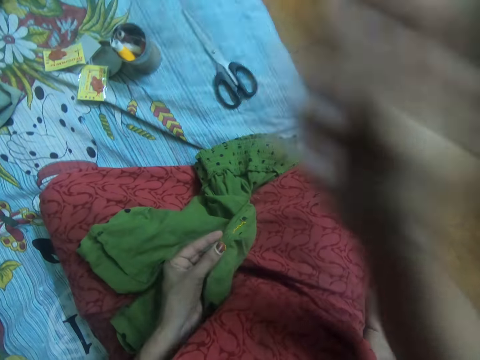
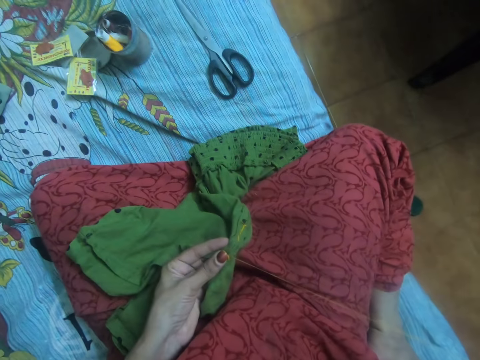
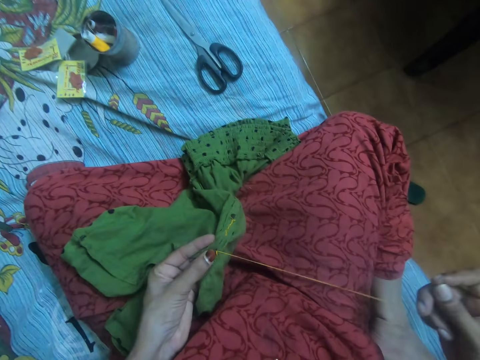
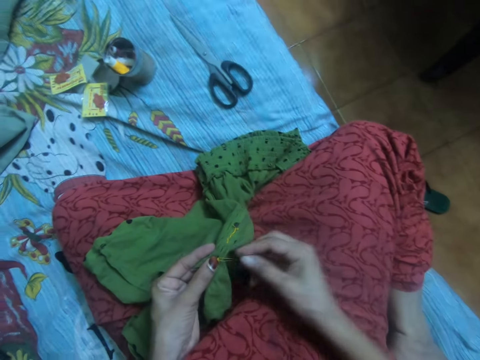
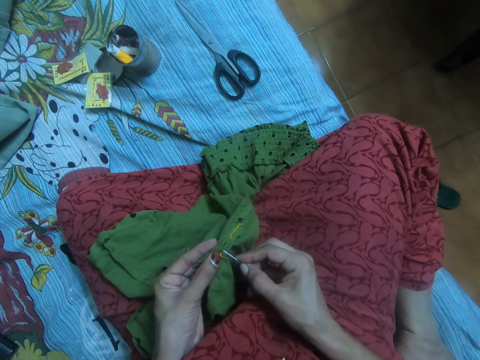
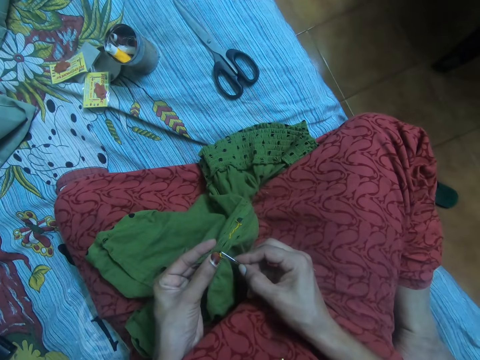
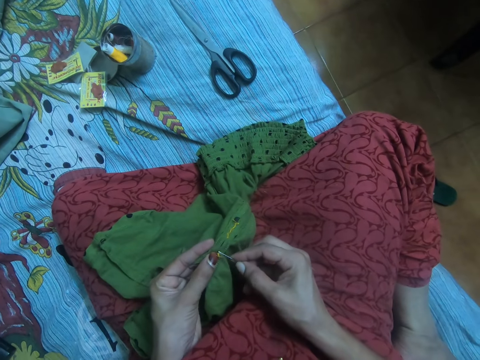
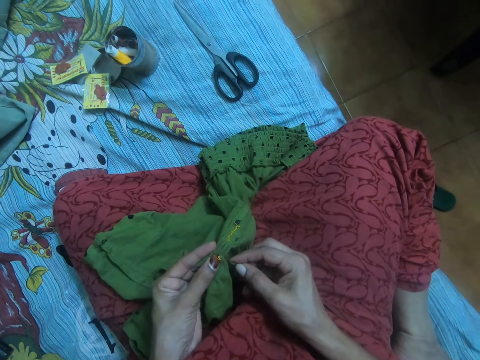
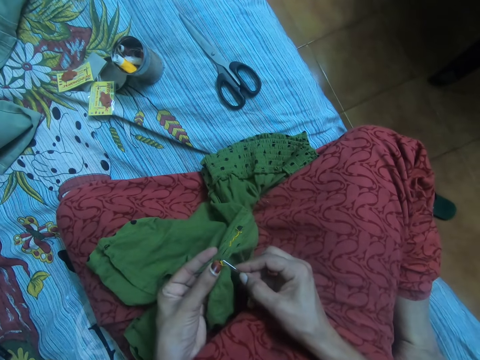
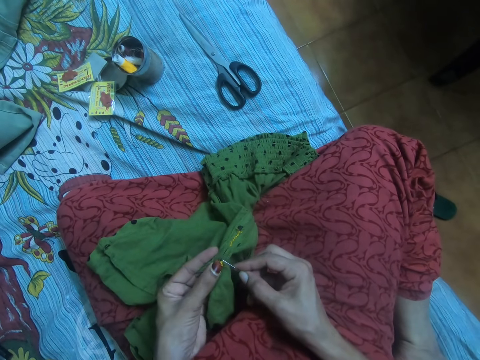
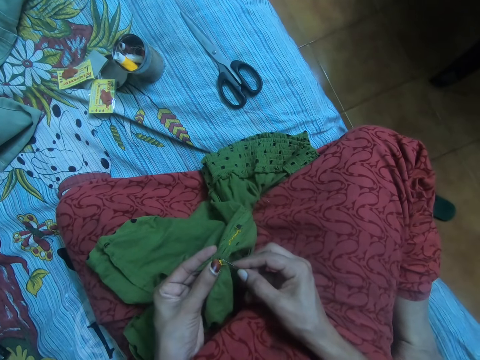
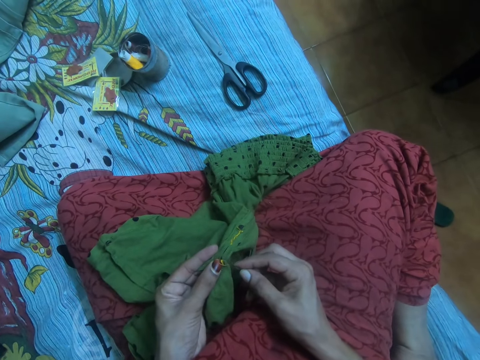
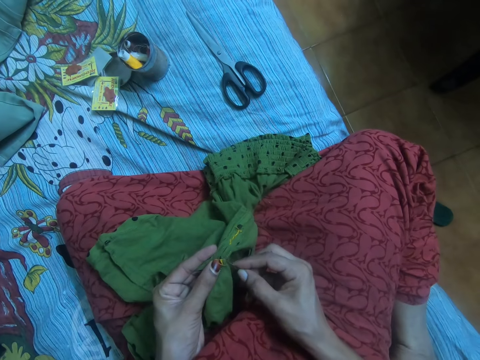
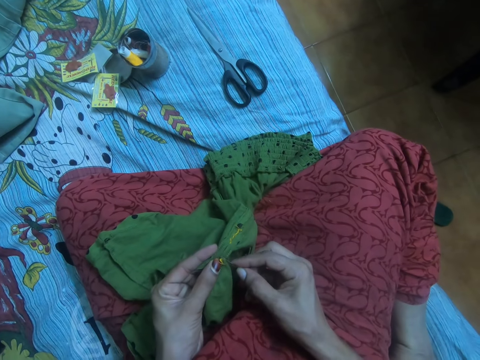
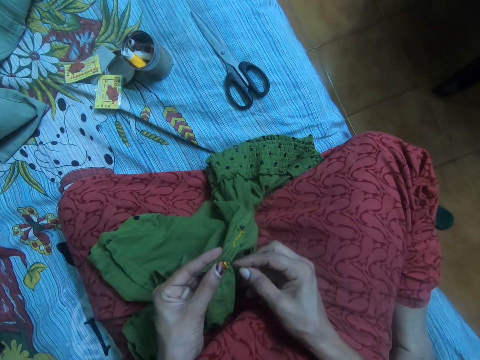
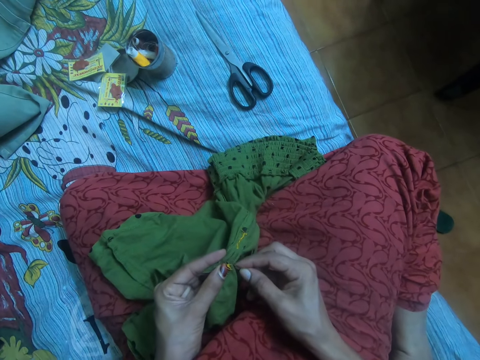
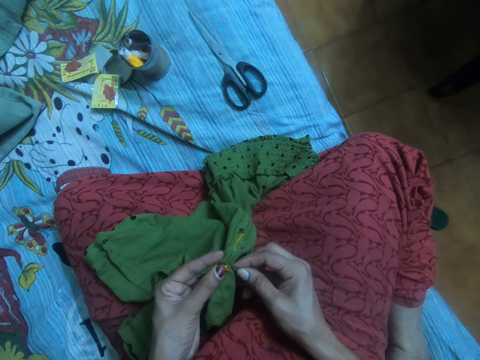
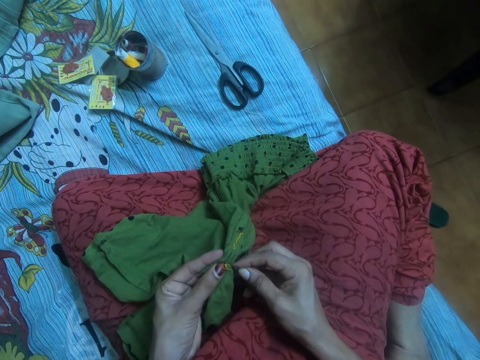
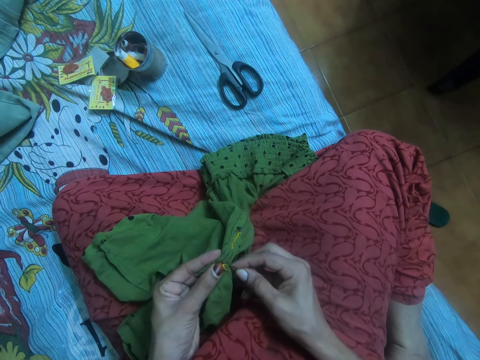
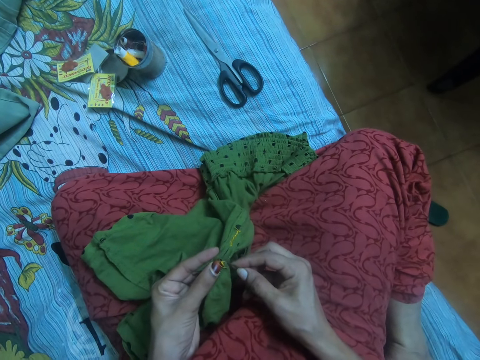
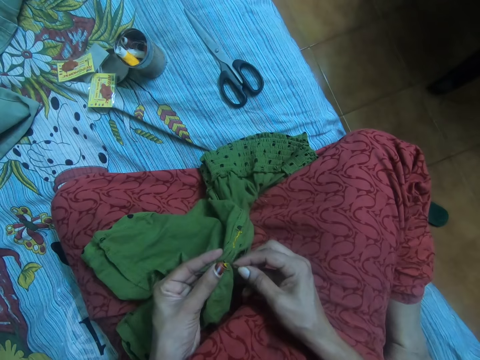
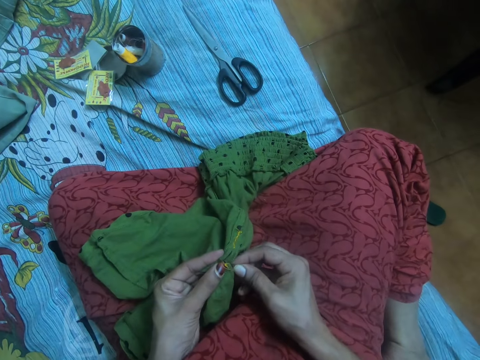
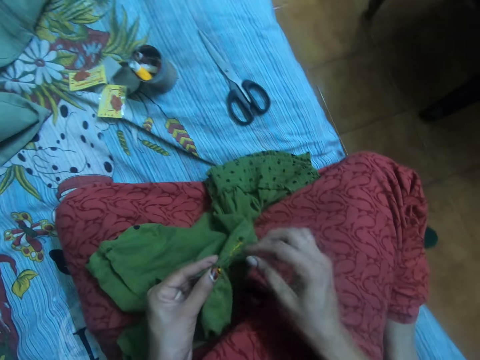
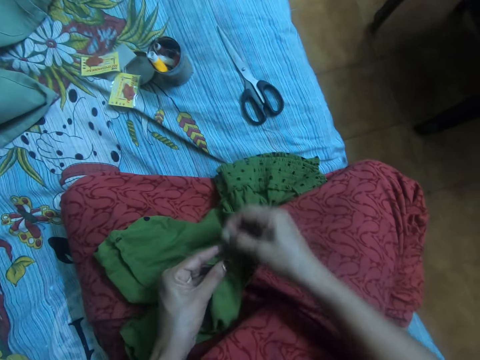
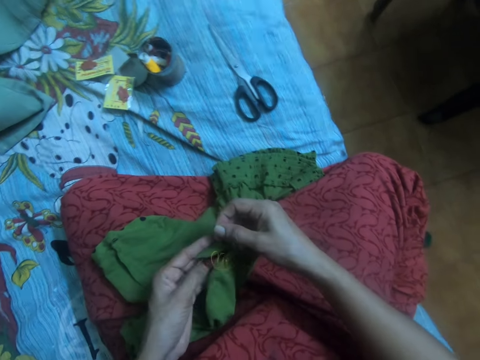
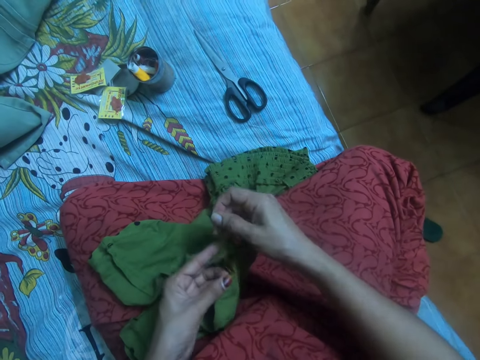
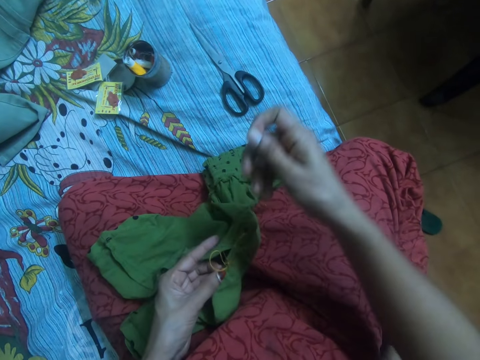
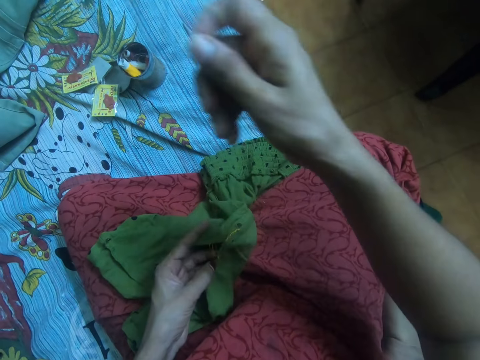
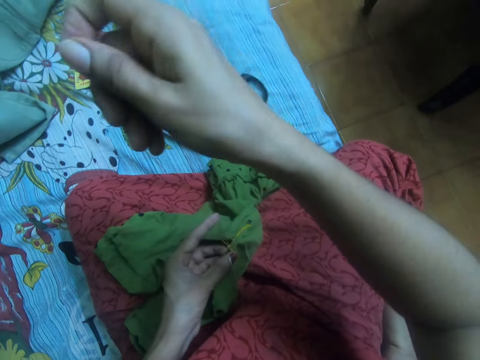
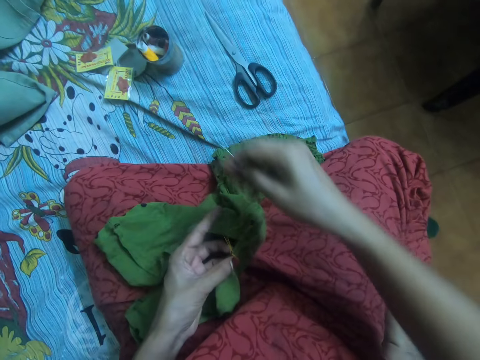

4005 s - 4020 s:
The camera wearer stitches the cloth.

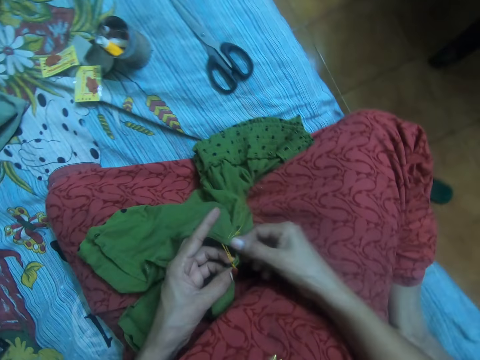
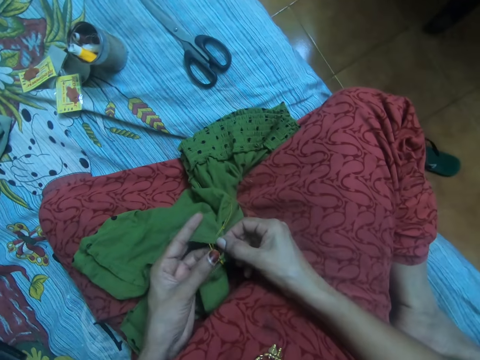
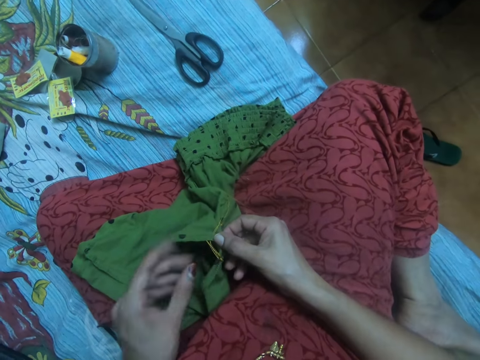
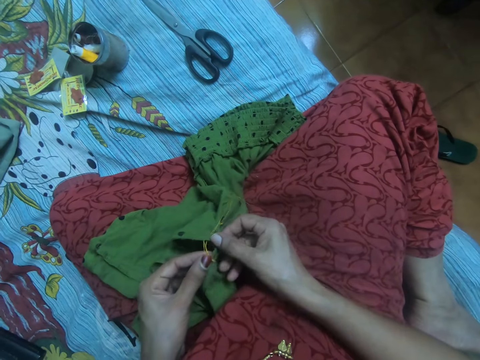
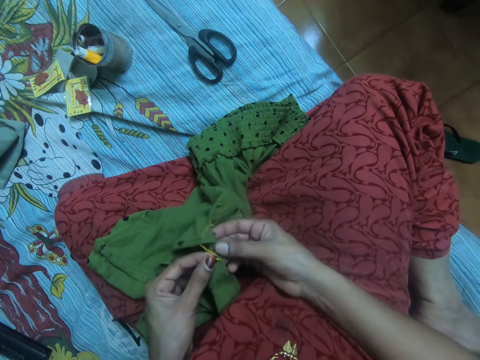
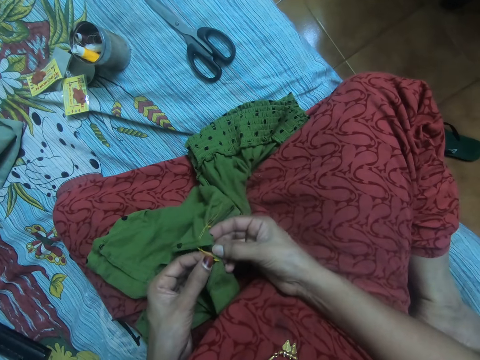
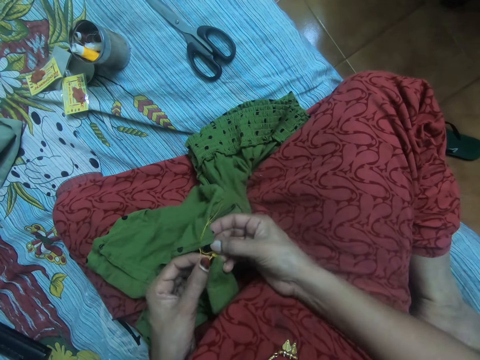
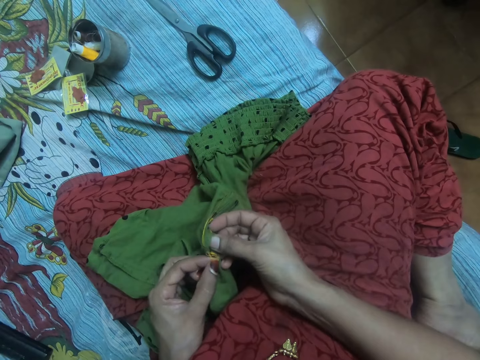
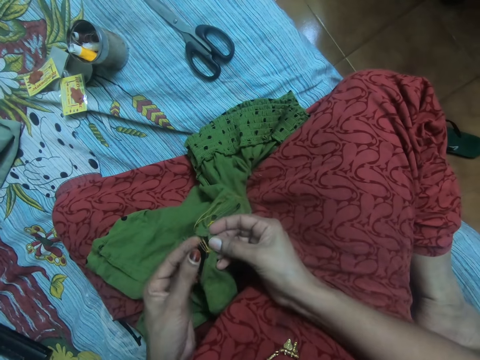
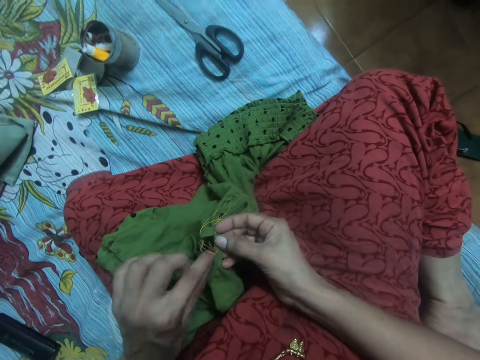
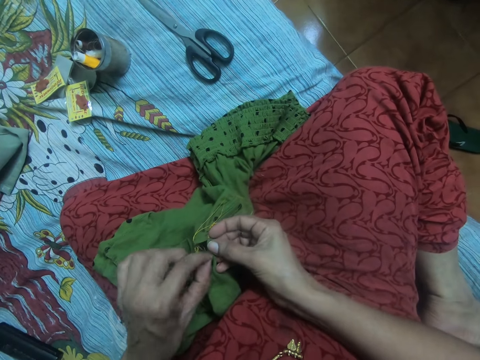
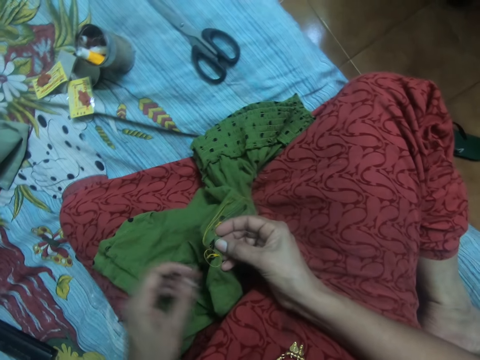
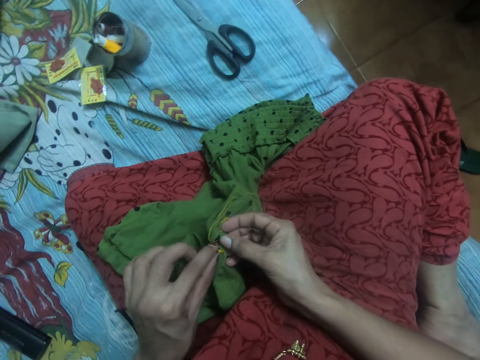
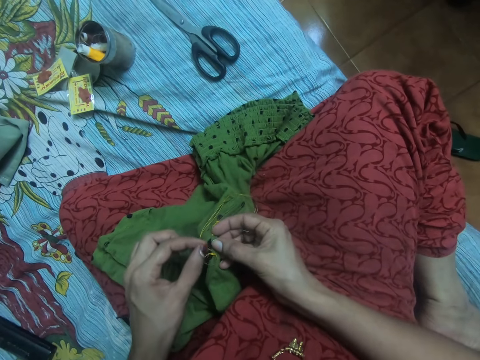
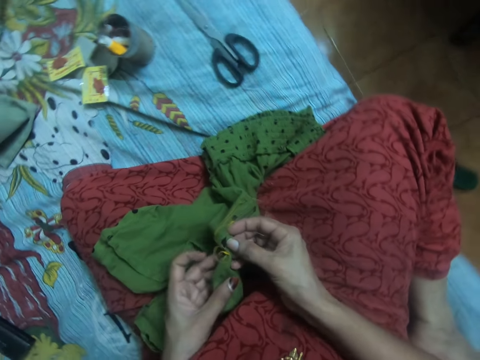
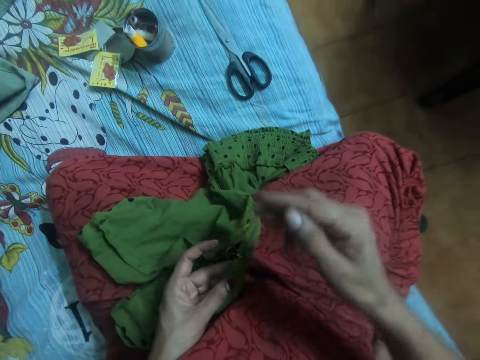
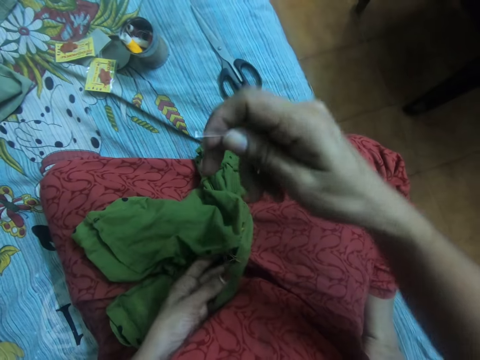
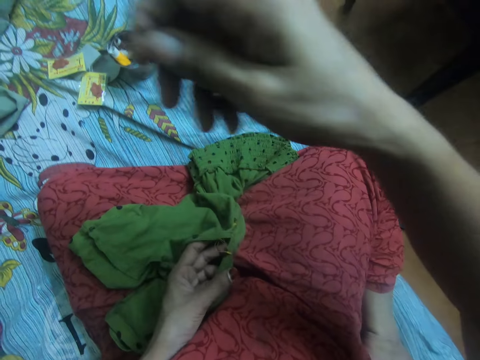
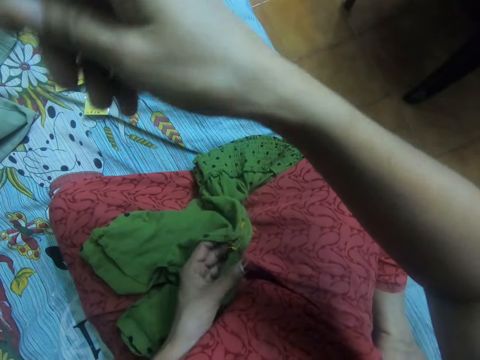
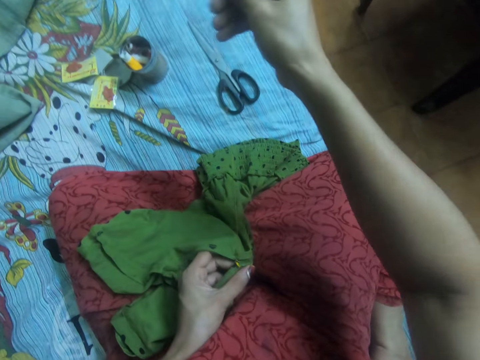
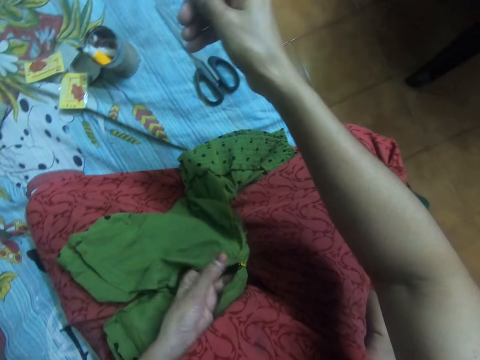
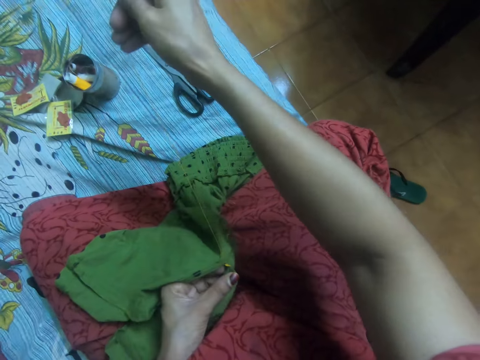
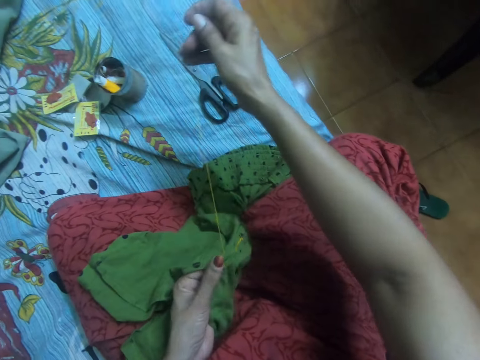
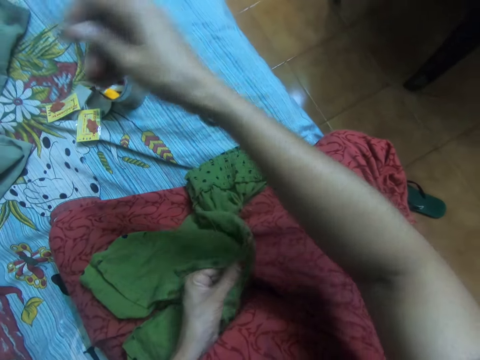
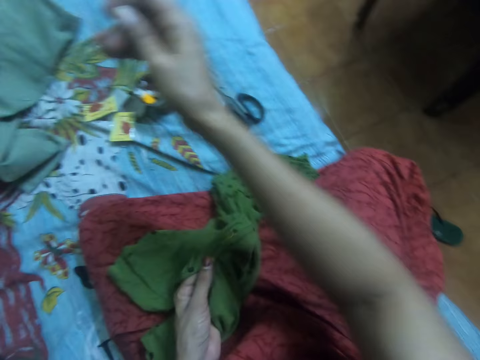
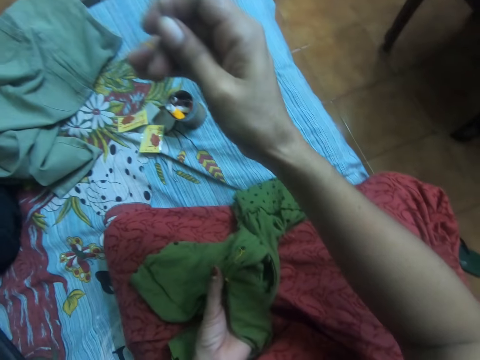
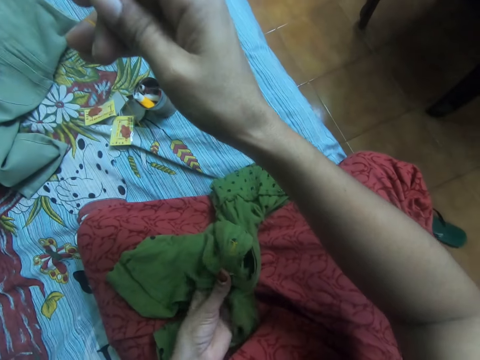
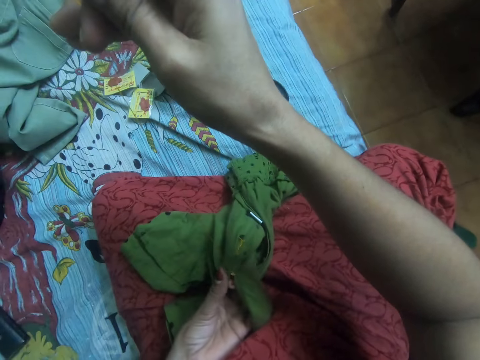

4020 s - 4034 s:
The camera wearer adjusts the thread with her left hand. She pulls the needle together with the thread with her right hand.
